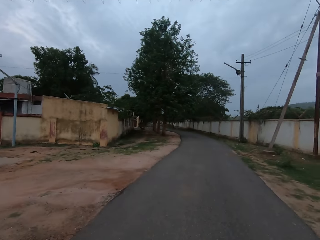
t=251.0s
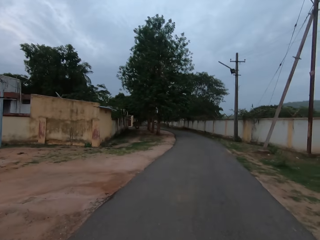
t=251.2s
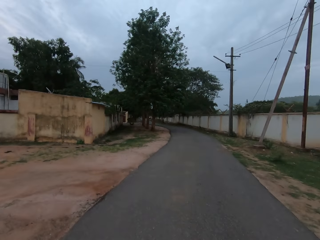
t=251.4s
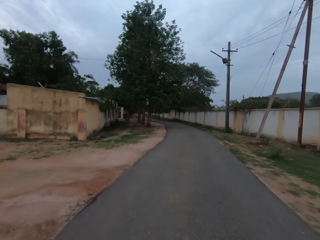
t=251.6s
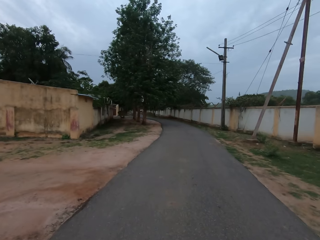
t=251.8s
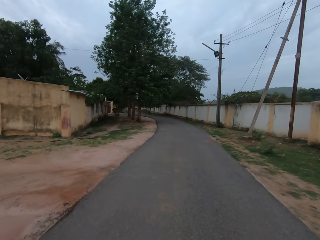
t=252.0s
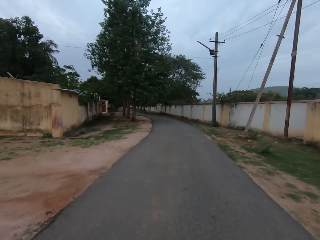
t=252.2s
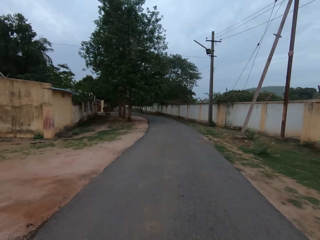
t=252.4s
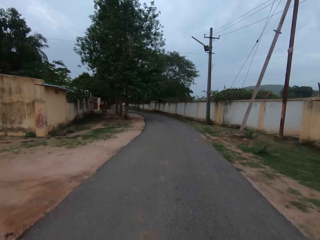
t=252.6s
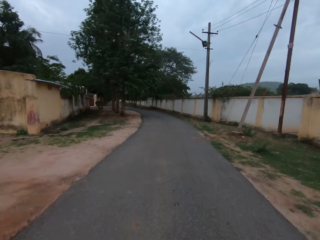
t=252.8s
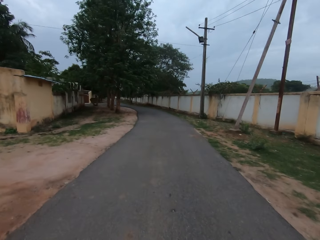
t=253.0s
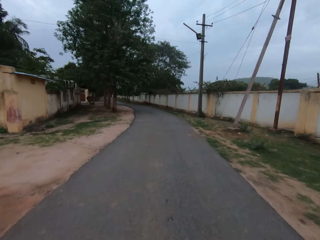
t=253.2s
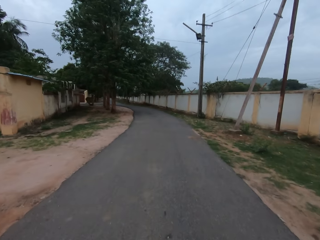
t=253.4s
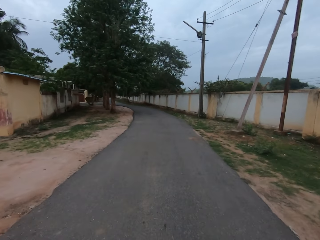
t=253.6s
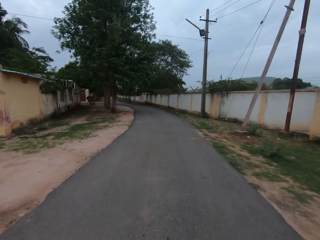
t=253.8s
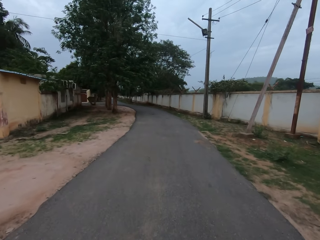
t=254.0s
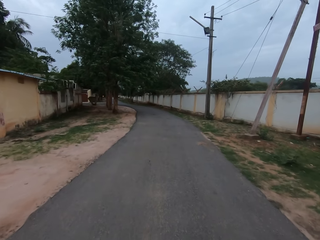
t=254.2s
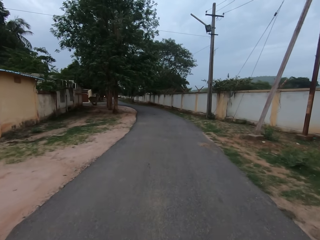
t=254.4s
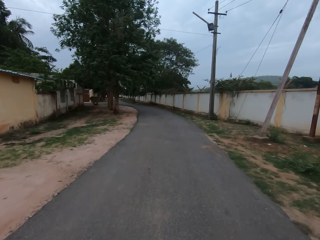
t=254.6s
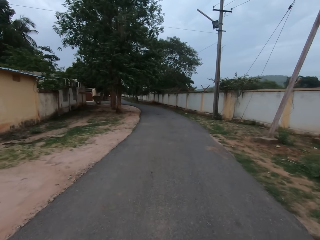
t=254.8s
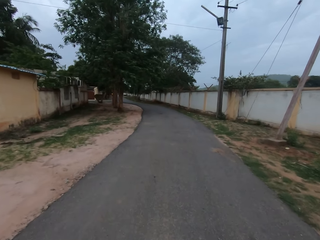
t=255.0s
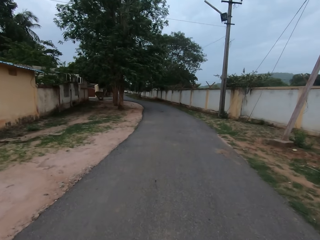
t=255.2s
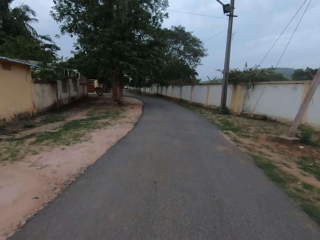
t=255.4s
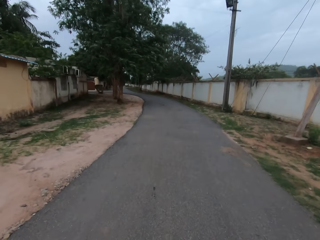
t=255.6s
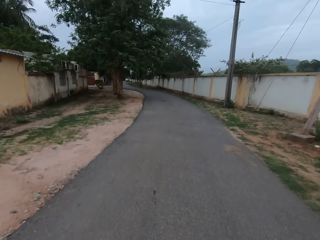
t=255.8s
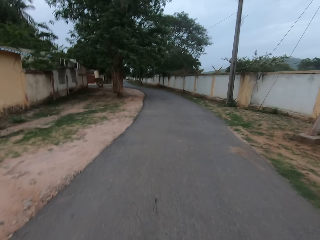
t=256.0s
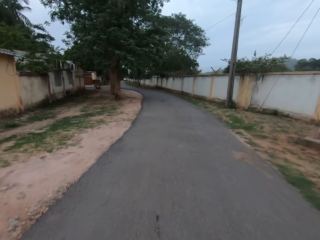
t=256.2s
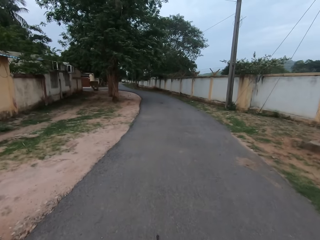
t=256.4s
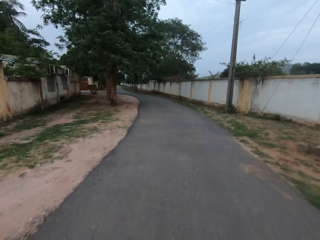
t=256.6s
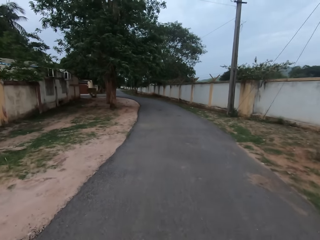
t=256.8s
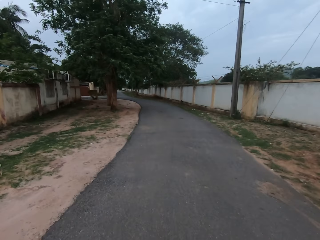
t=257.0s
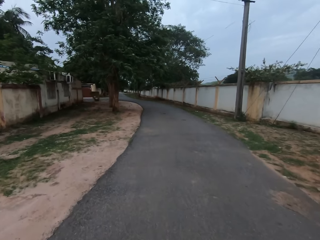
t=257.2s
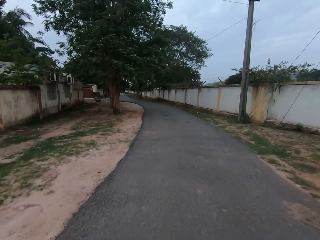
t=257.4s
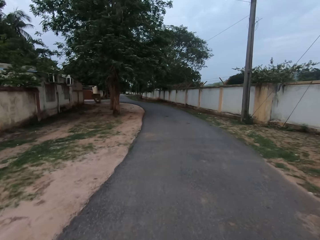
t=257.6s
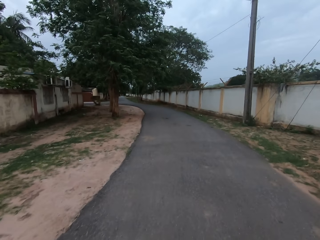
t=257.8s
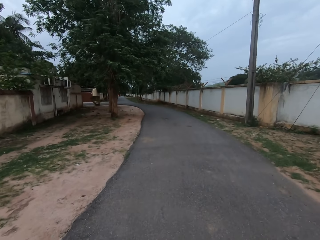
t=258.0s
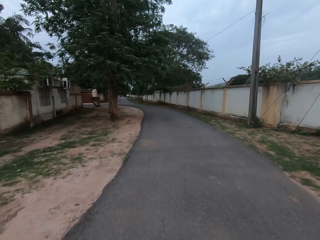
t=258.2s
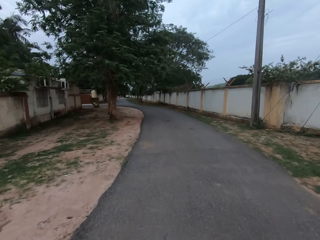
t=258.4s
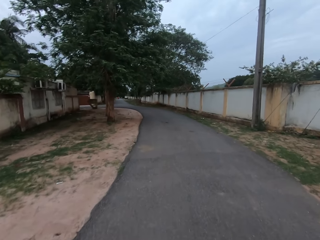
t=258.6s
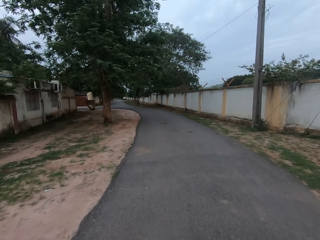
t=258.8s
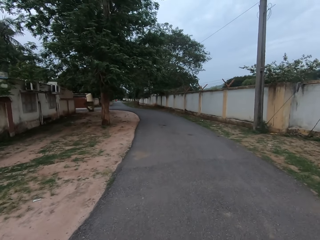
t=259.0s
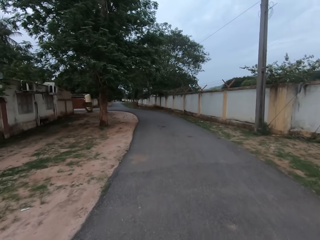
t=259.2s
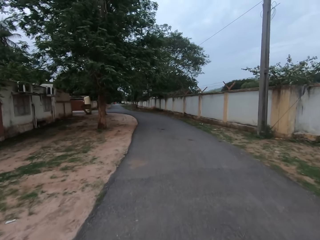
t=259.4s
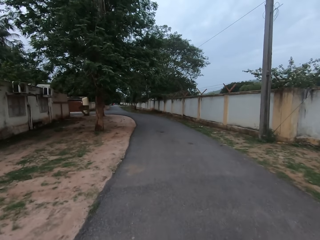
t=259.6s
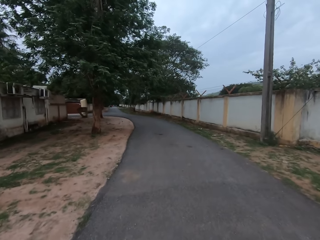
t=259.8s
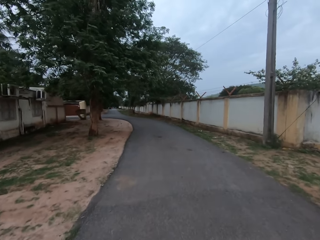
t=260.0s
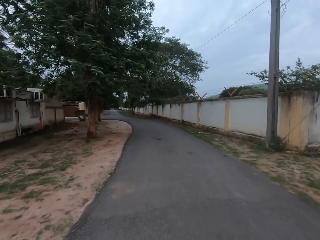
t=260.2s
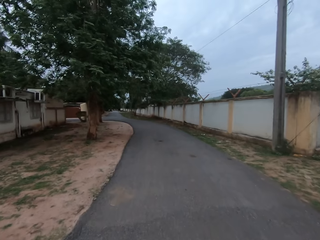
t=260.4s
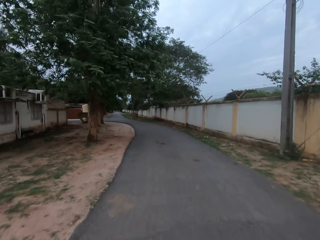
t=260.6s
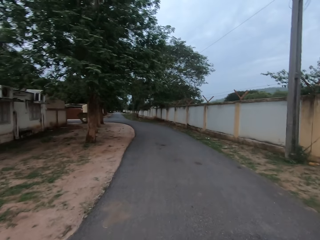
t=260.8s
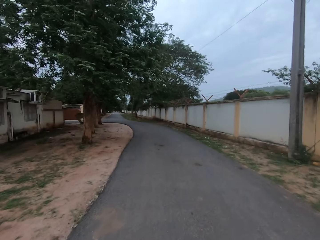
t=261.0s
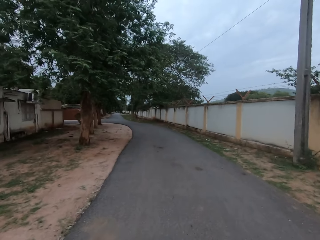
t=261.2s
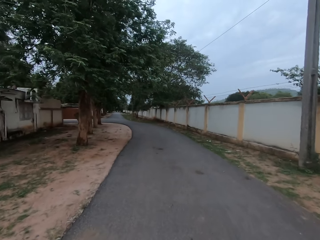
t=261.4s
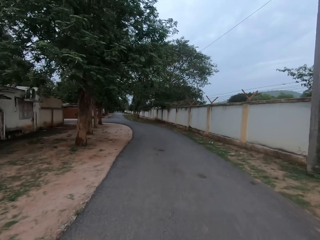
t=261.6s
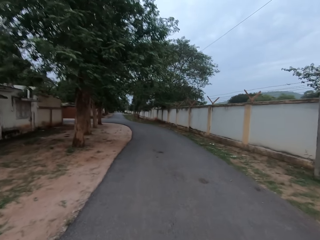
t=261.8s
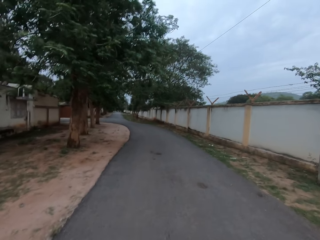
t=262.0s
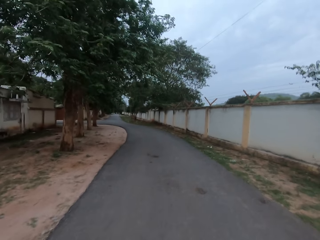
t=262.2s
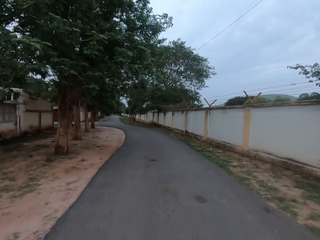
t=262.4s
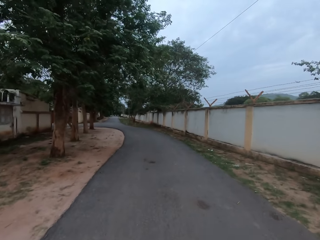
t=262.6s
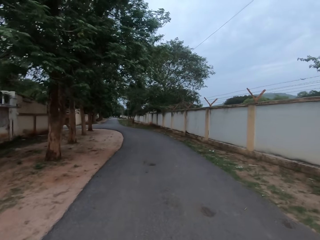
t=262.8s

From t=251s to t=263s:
The camera wearer walks along the road with the woman.

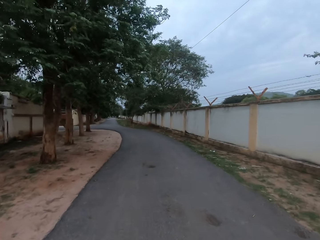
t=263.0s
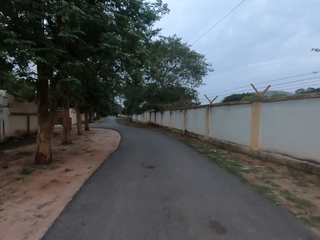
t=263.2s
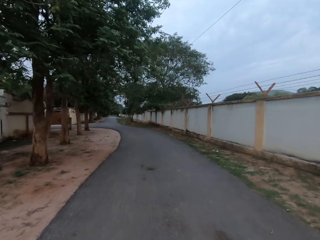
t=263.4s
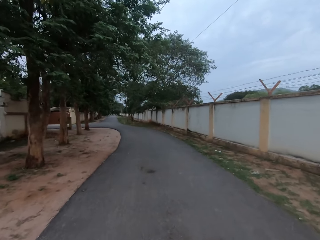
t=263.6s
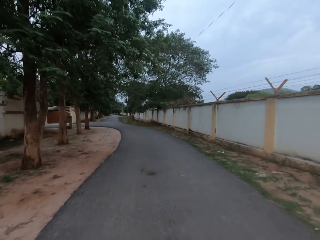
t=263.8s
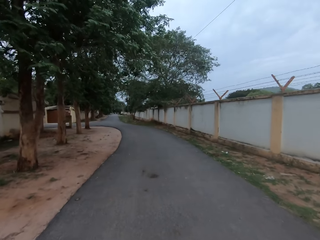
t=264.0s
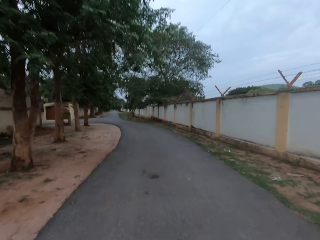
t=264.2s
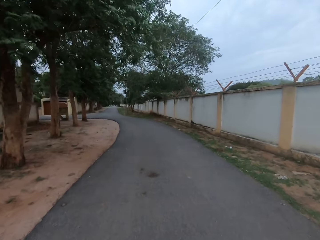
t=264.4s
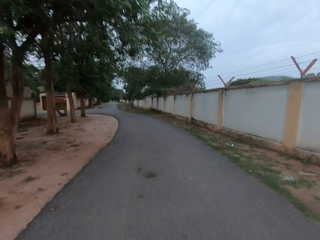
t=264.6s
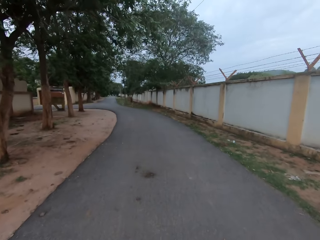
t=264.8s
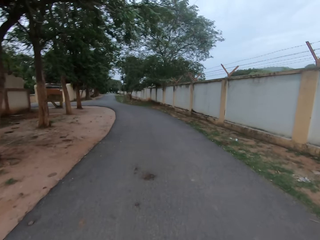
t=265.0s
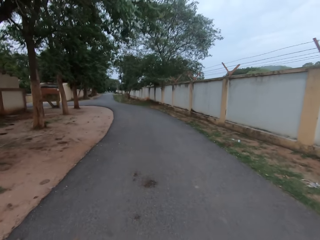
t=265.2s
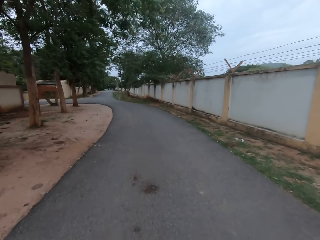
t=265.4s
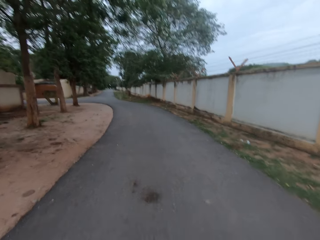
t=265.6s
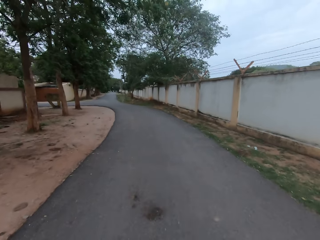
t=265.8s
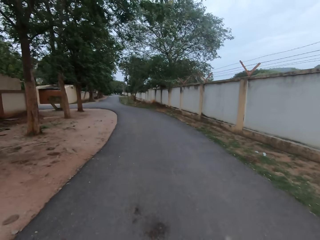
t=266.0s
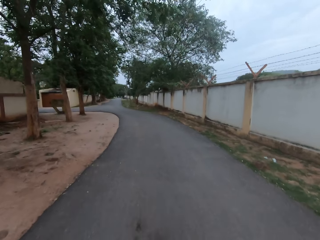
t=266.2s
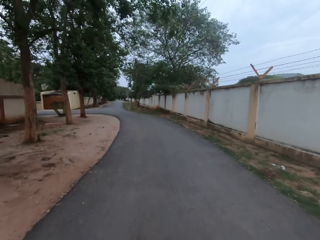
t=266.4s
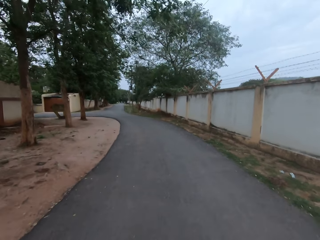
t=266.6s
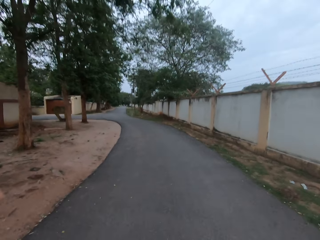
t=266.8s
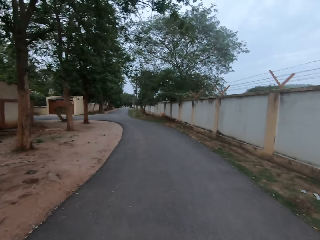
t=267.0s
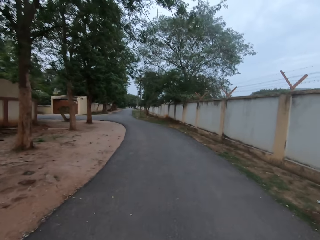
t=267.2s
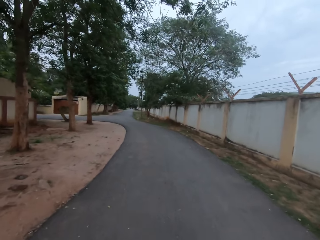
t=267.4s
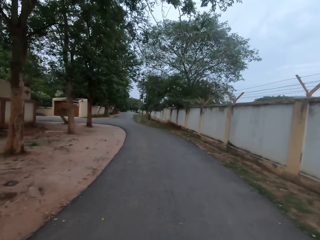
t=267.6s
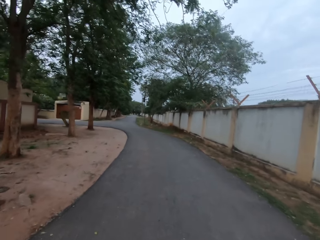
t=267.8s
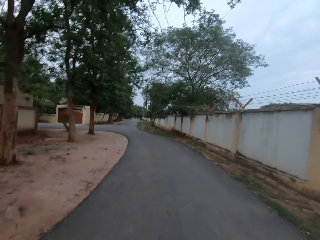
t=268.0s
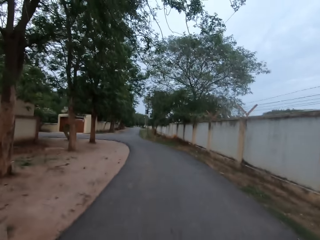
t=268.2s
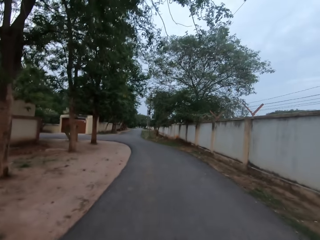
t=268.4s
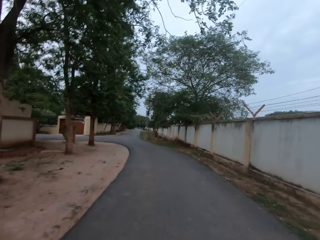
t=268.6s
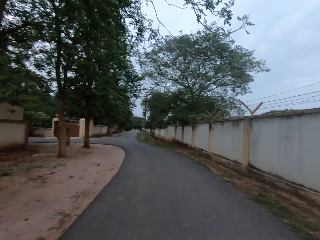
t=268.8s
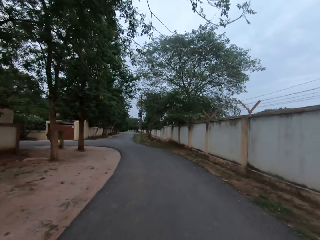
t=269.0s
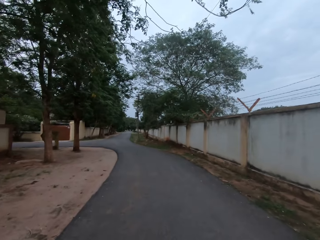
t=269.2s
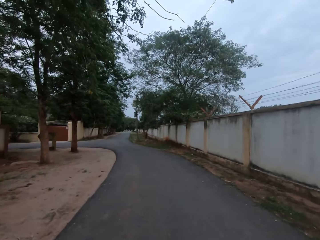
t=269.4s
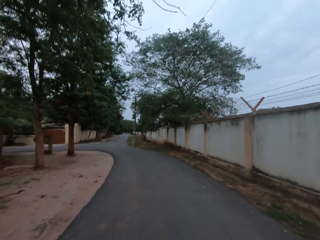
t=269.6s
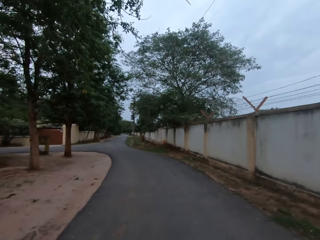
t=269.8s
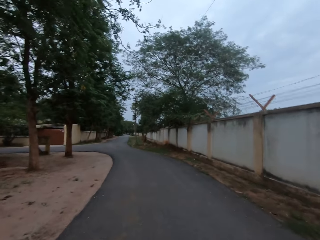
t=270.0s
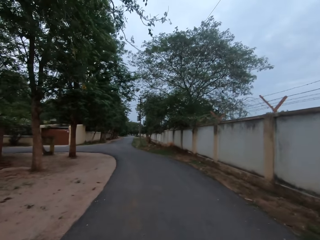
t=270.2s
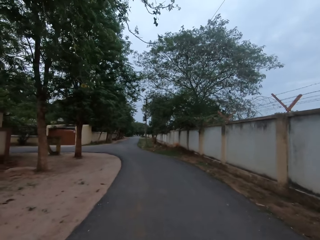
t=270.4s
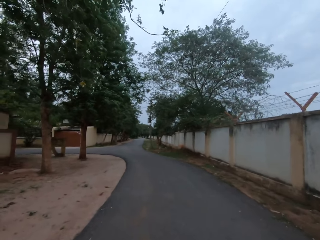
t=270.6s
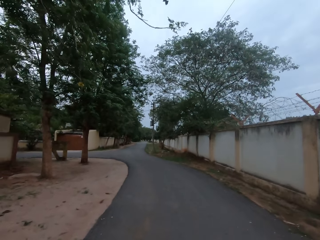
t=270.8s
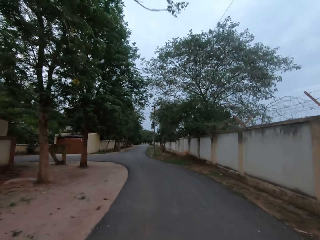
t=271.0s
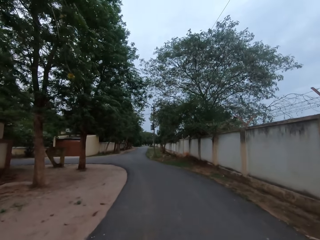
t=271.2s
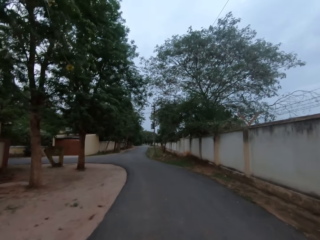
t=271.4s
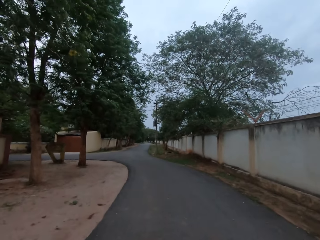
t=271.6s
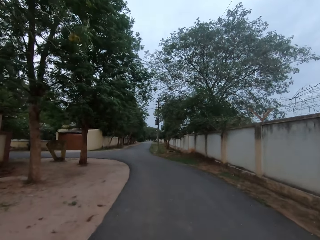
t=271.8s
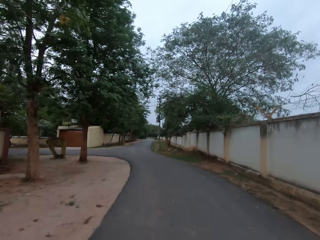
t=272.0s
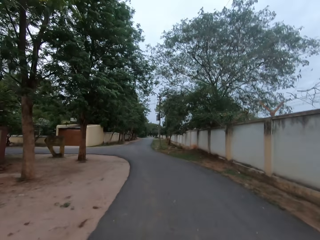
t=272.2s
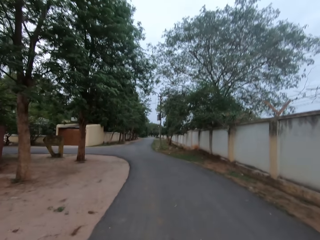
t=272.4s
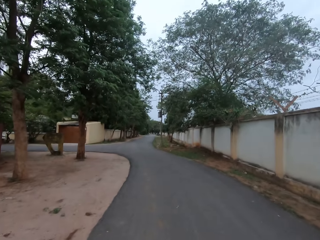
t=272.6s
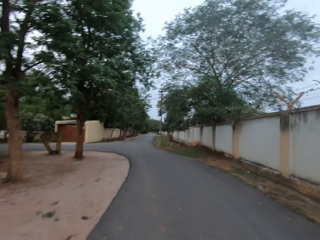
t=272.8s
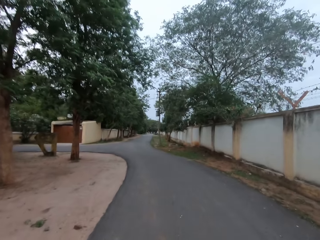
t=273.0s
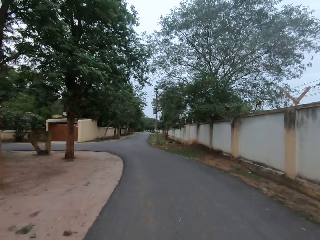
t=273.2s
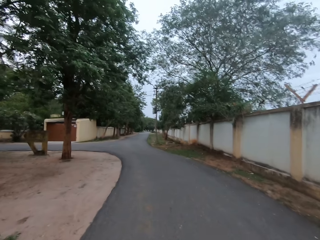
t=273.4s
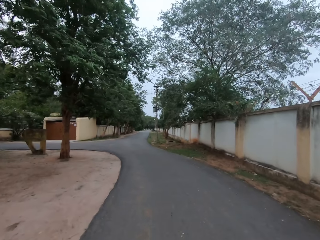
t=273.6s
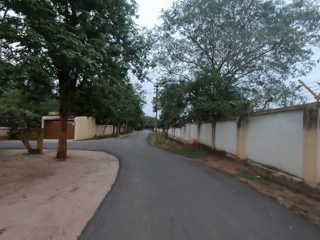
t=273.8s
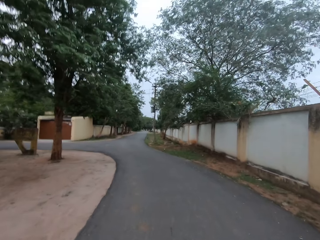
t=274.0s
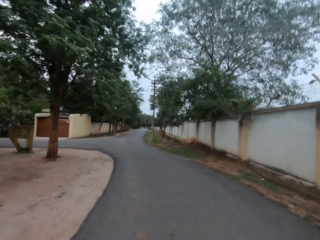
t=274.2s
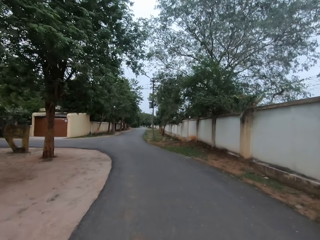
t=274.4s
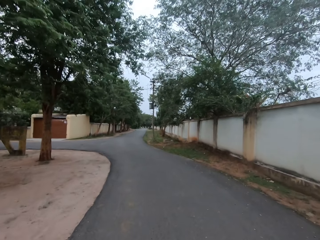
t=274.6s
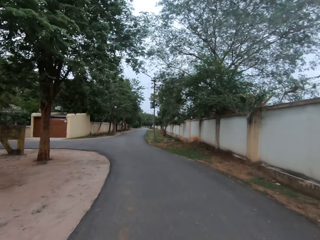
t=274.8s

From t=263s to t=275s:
The camera wearer converses with a woman.
